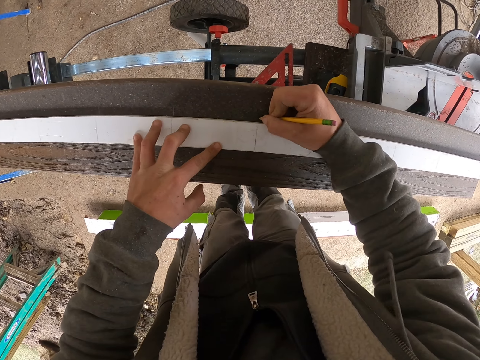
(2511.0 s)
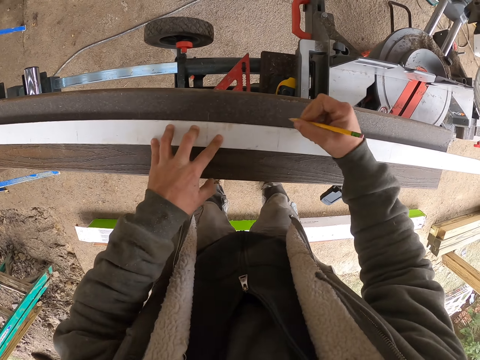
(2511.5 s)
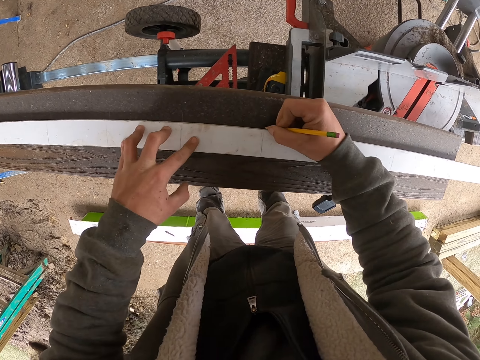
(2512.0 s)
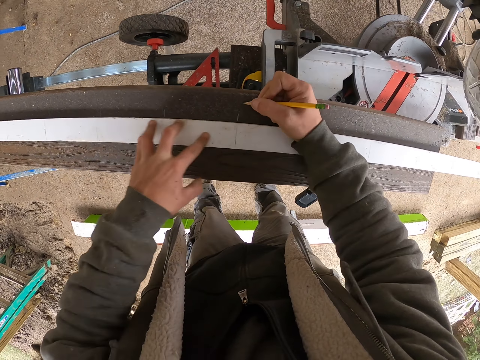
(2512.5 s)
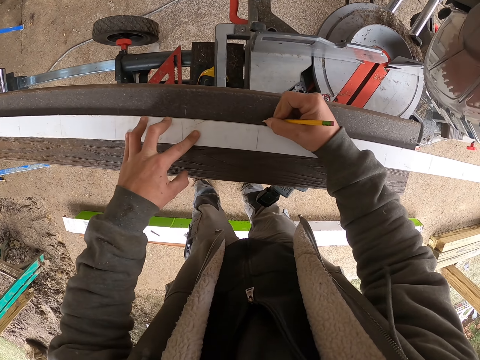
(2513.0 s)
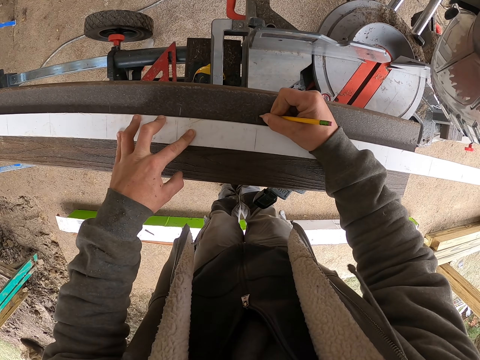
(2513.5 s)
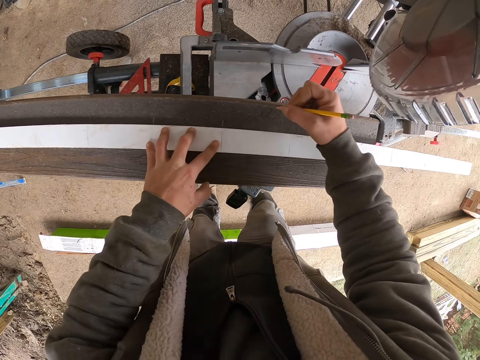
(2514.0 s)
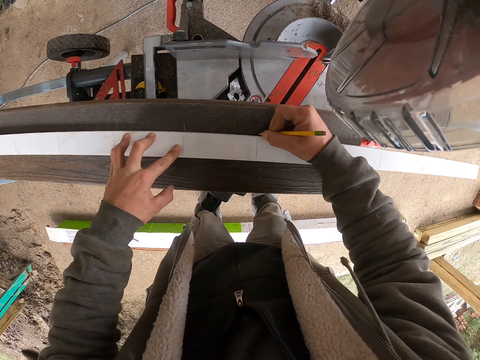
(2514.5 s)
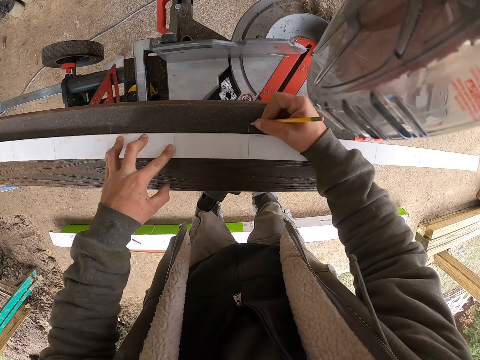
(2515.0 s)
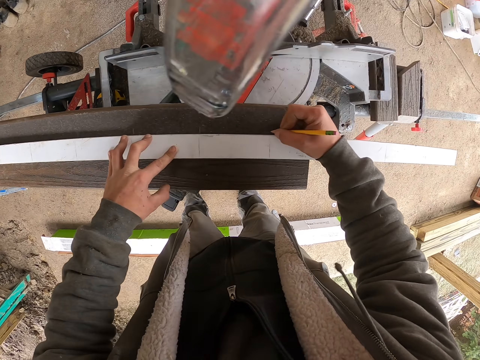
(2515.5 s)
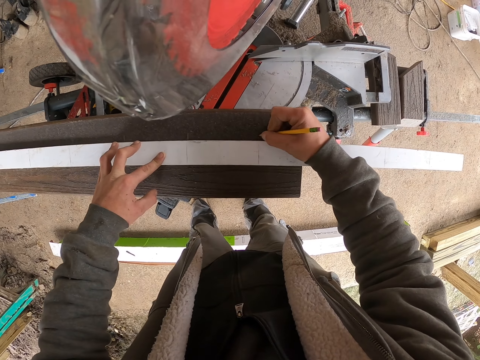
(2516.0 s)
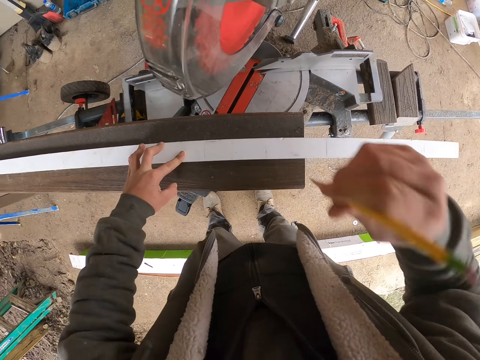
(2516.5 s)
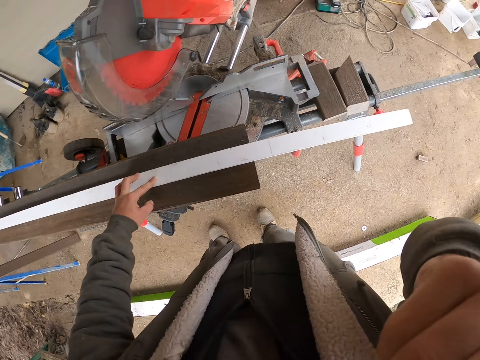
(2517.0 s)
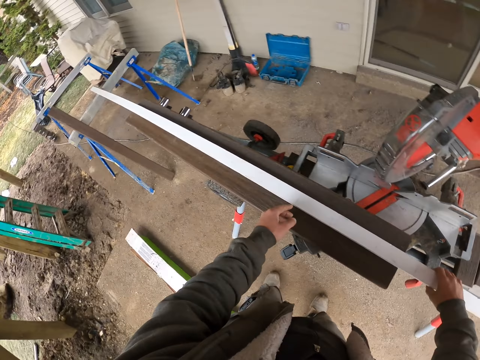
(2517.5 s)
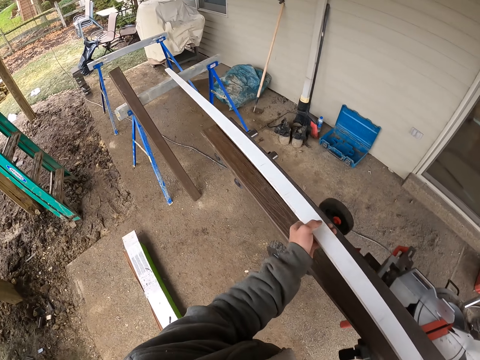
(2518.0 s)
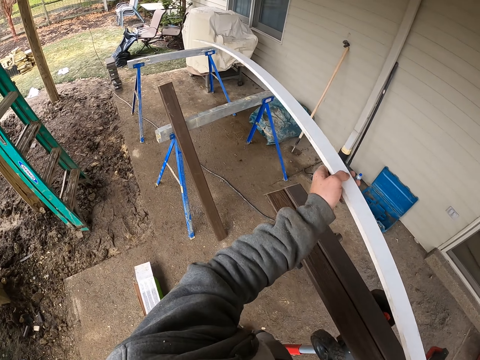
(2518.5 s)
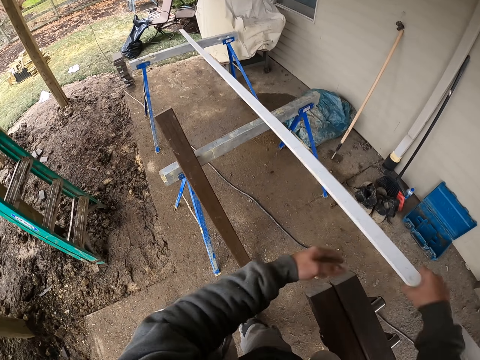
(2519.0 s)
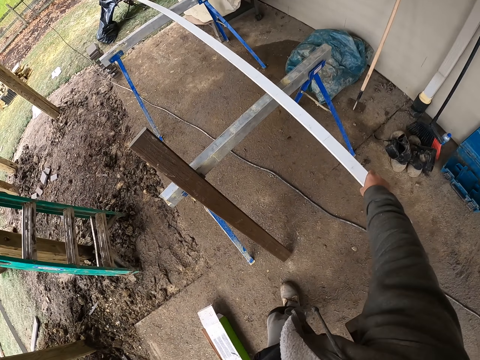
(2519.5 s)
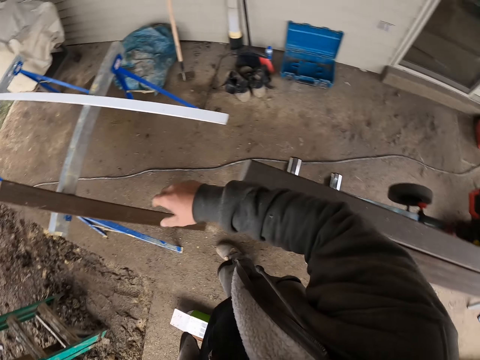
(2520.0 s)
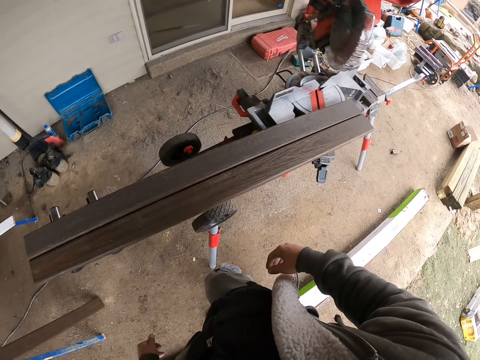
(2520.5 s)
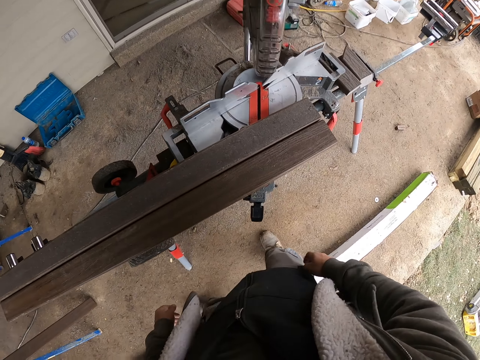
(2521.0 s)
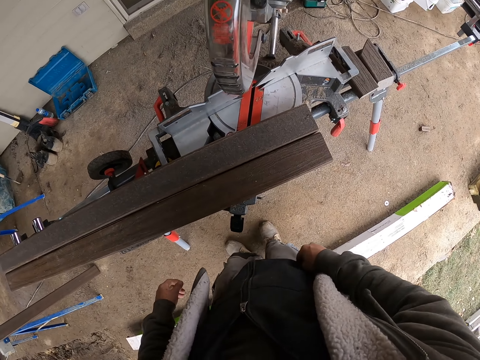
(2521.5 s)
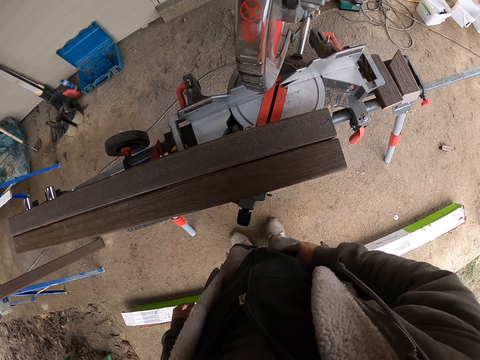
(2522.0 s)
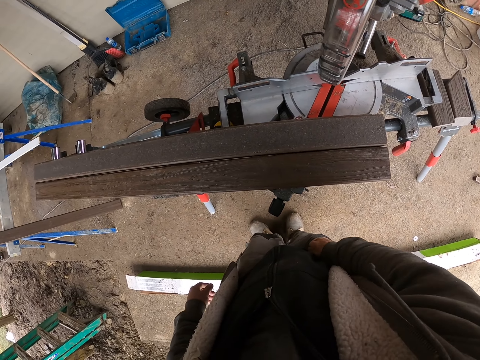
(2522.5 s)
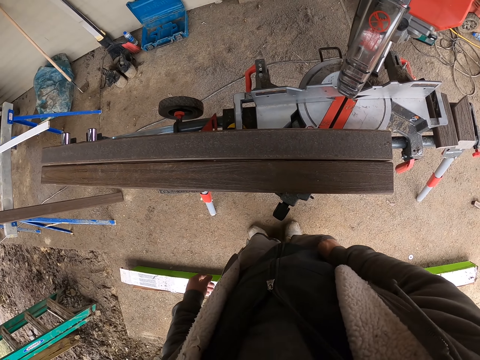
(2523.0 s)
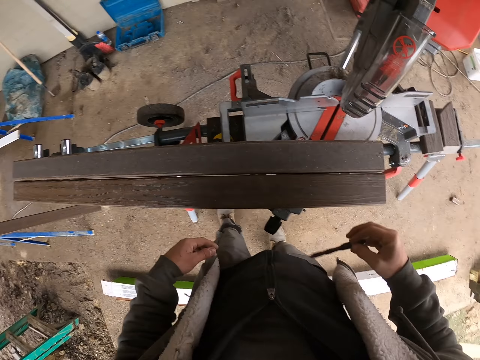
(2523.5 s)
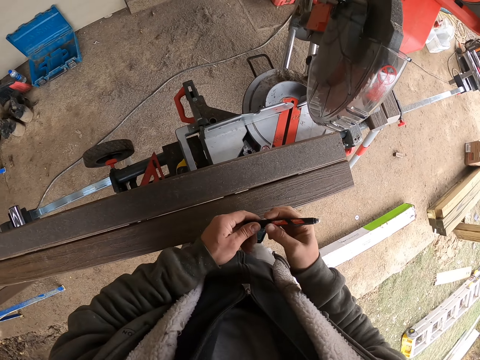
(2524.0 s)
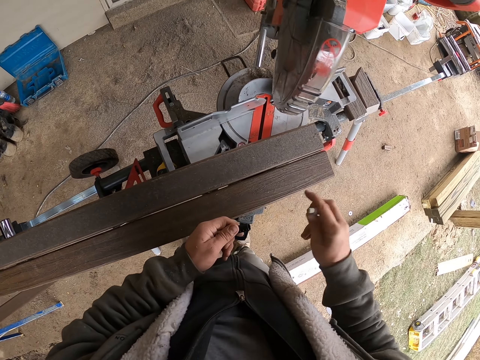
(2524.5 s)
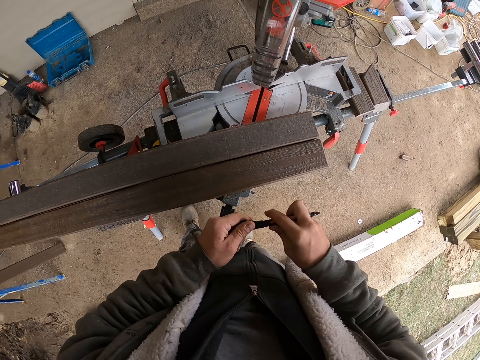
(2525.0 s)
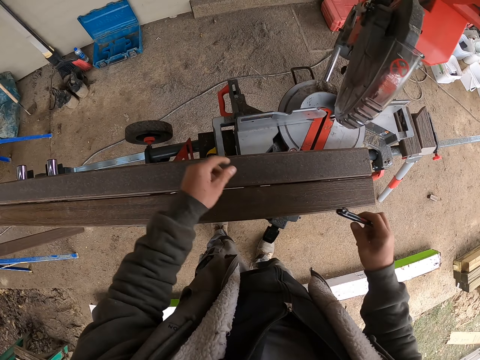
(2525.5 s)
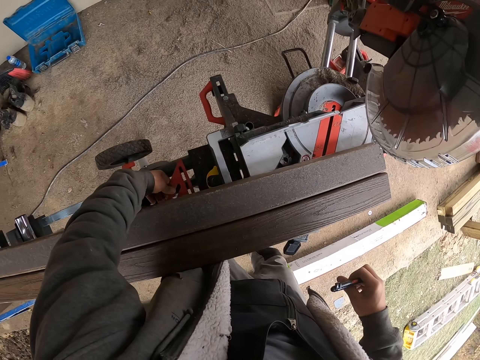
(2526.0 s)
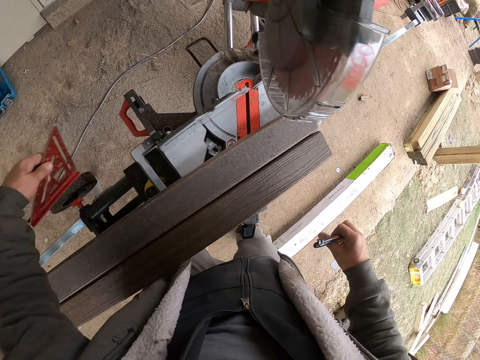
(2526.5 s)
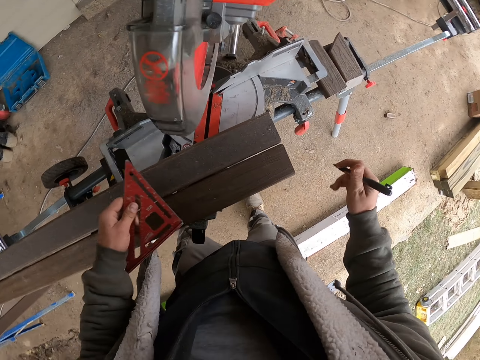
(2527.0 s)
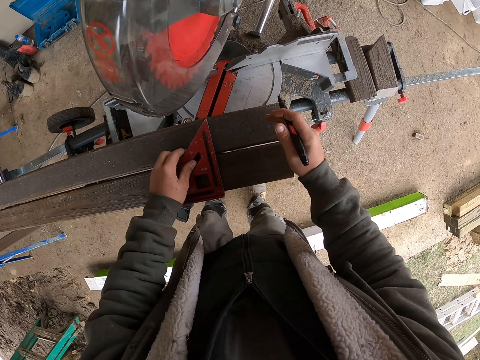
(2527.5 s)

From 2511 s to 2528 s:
The camera wearer places the pencil on the head. They pick the ruler. They put the wood aside. They place the ruler on the stands. They pick the mark pen from the pocket. They remove the lid of the pen. They close the pen lid. They pick the triangle ruler or setsquare.

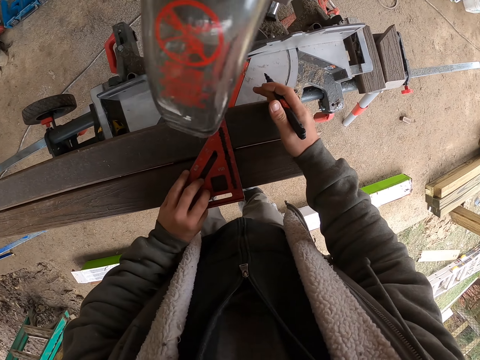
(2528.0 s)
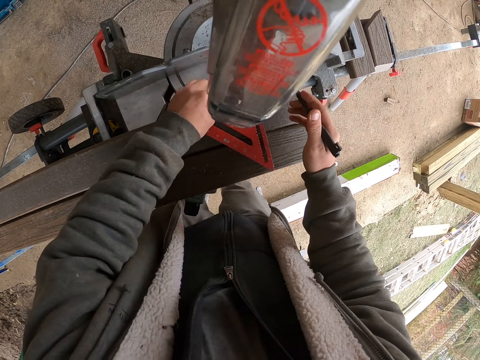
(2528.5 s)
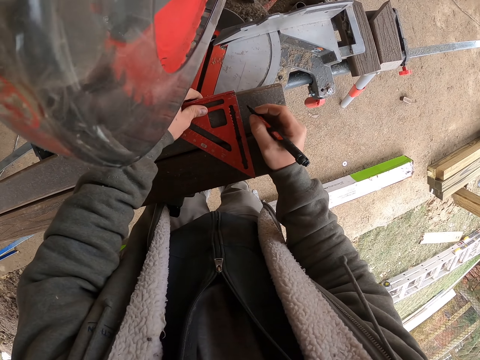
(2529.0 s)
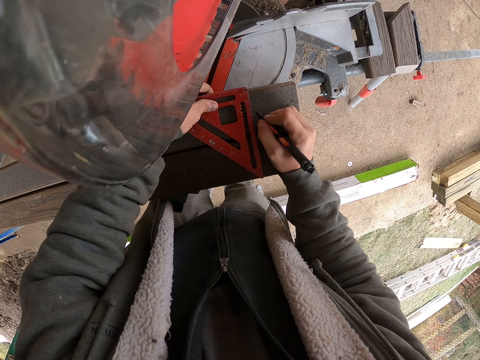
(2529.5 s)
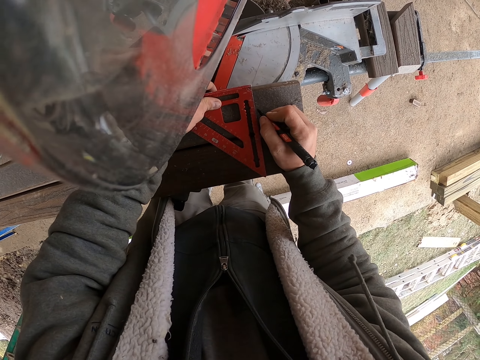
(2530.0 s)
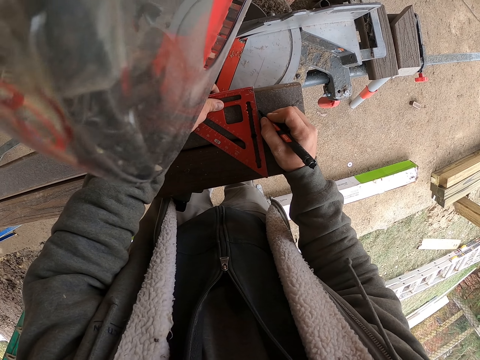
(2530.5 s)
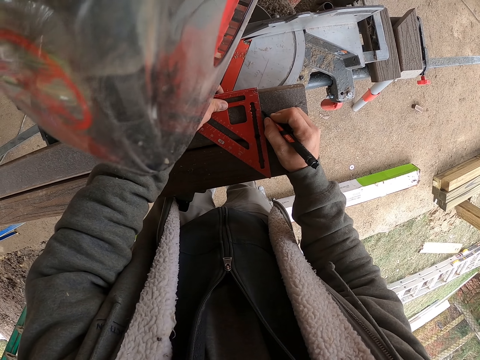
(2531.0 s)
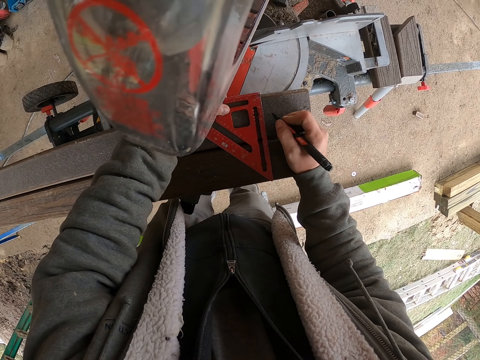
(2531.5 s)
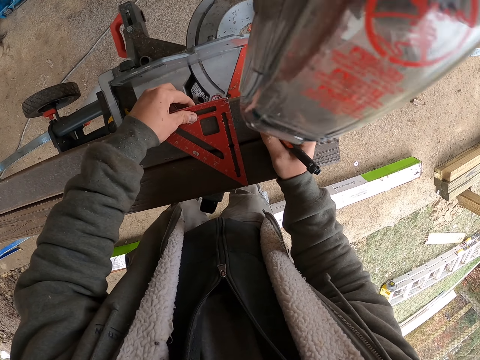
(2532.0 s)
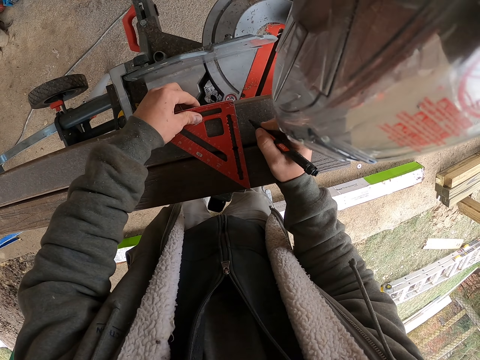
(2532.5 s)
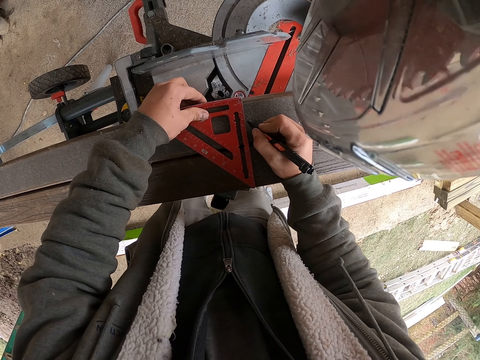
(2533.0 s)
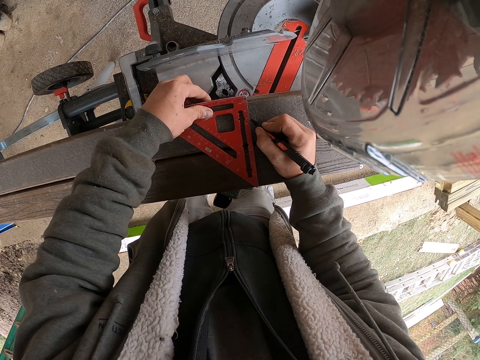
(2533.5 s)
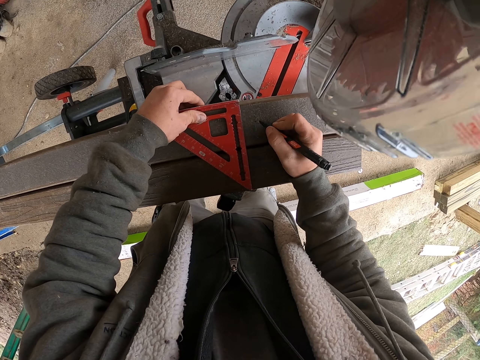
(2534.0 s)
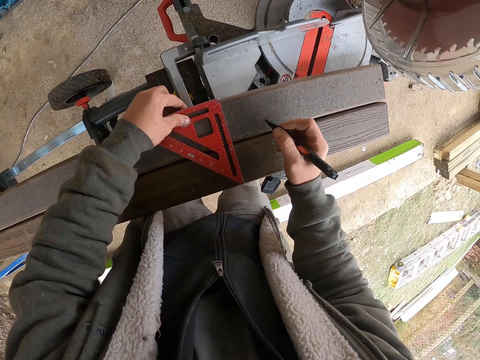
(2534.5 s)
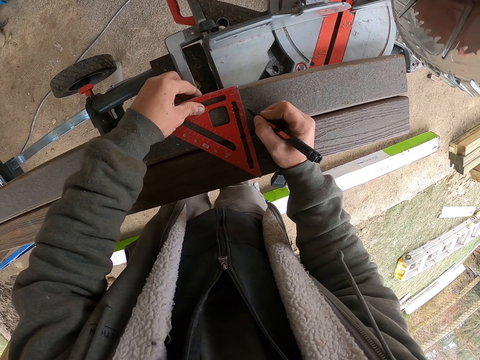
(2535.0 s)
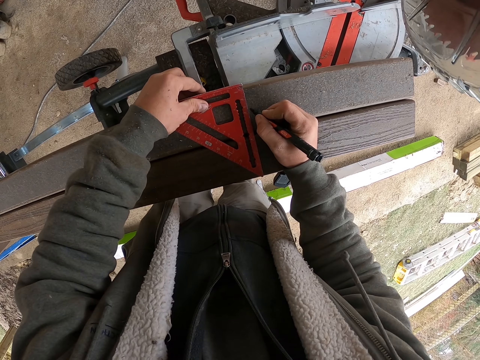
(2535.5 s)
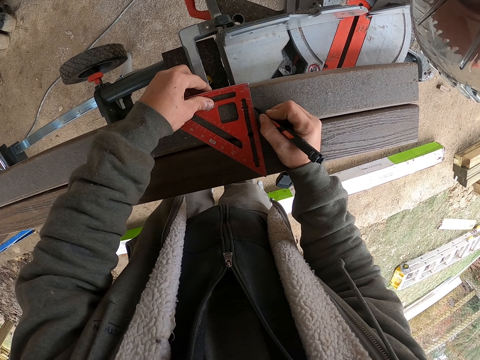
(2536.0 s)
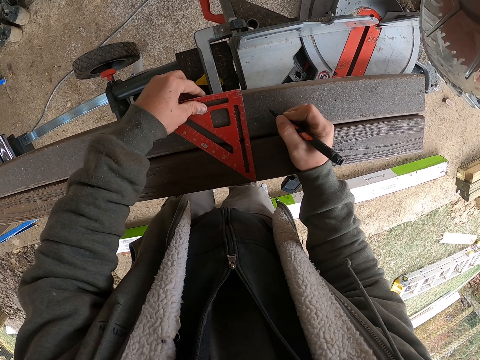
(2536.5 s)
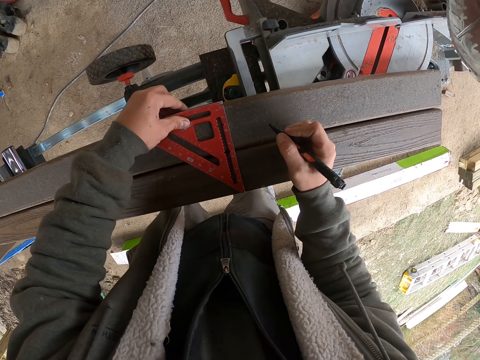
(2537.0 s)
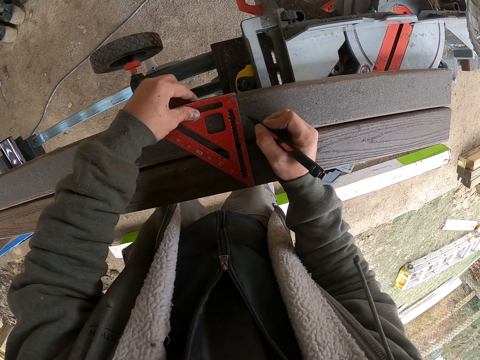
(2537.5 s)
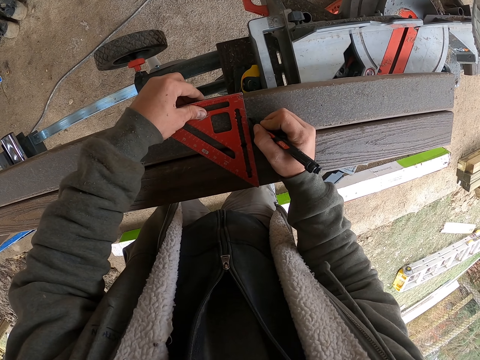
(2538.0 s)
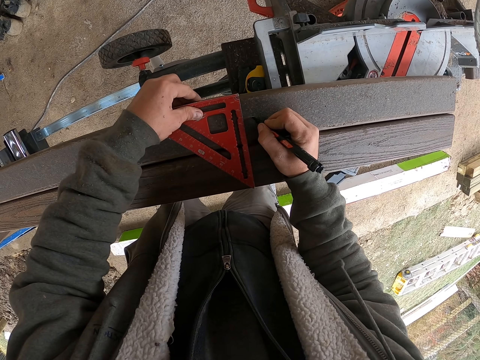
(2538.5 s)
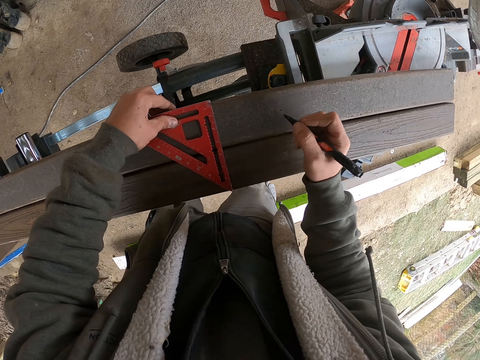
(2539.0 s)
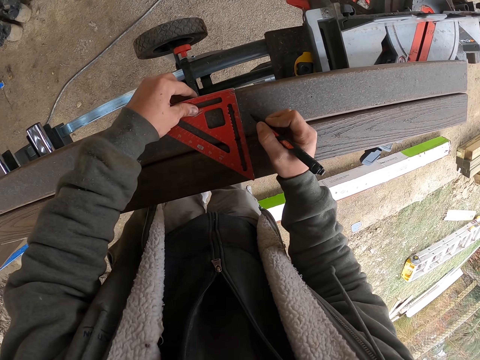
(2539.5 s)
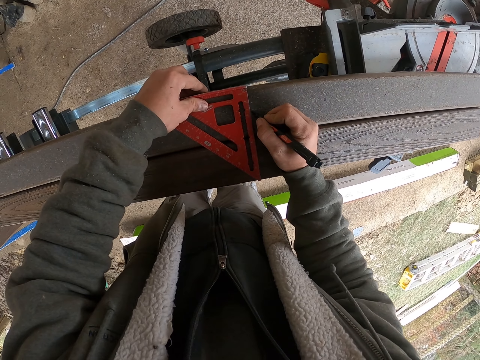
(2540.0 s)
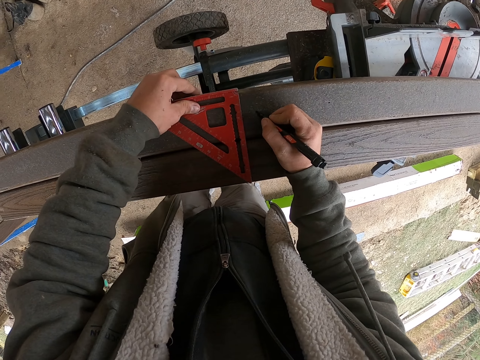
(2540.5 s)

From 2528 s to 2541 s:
The camera wearer places the triangle ruler or setsquare on the woods. They measure the wood with the setsquare. They mark the wood with the pen. They move the triangle ruler on the woods. They mark the wood with the pen. They move the triangle ruler on the woods. They mark the wood with the pen. They move the triangle ruler on the woods. They mark the wood with the pen. They move the triangle ruler on the woods. They mark the wood with the pen.
